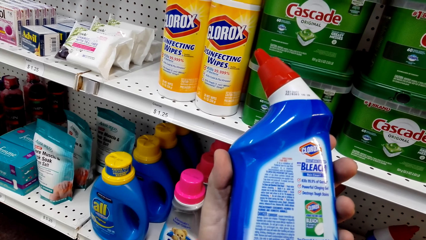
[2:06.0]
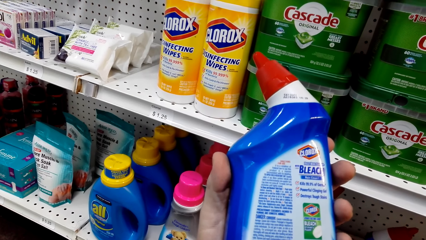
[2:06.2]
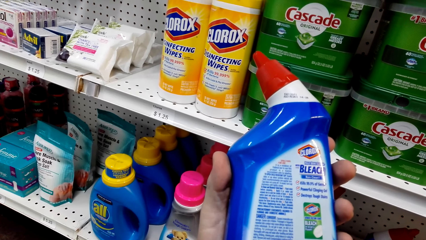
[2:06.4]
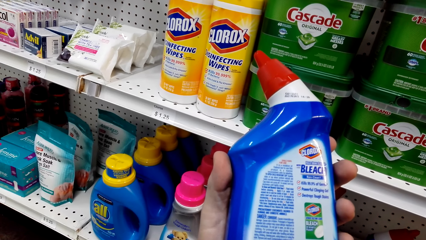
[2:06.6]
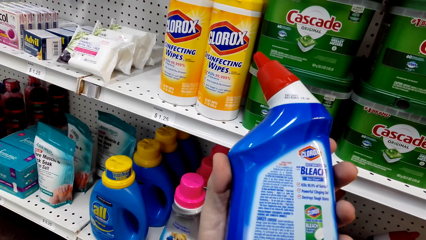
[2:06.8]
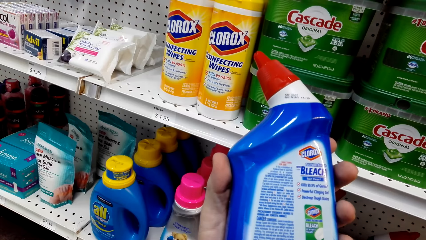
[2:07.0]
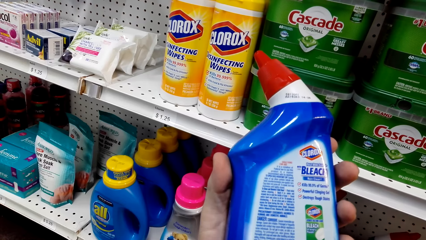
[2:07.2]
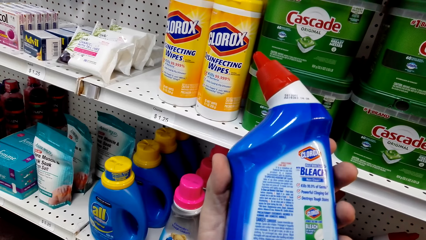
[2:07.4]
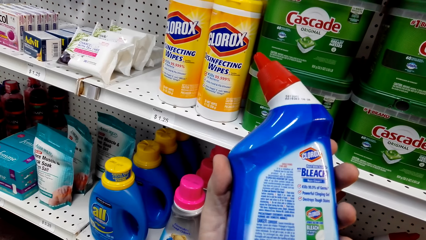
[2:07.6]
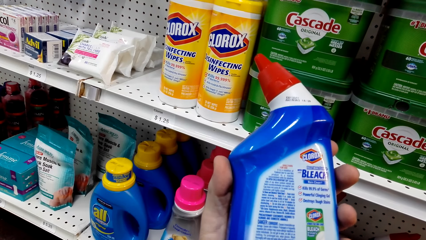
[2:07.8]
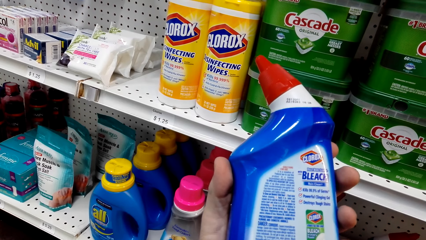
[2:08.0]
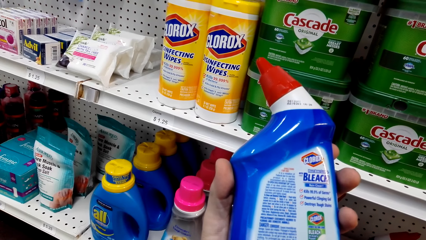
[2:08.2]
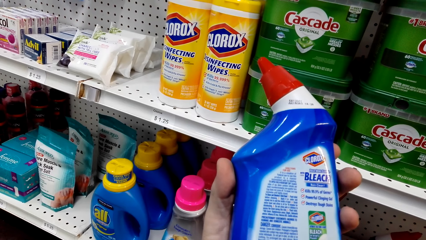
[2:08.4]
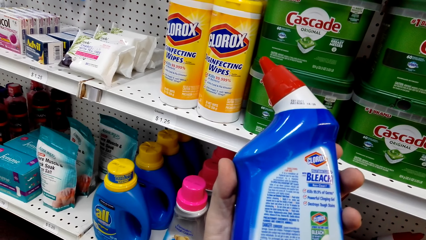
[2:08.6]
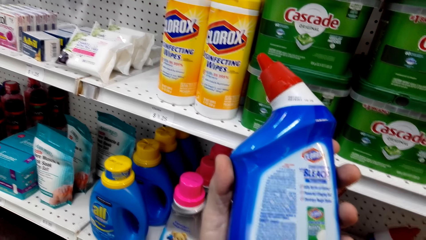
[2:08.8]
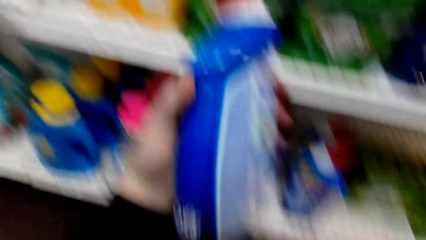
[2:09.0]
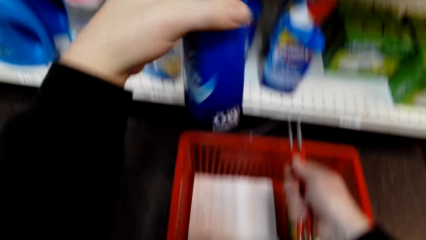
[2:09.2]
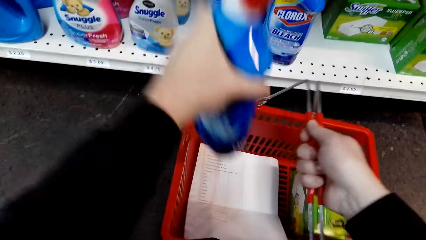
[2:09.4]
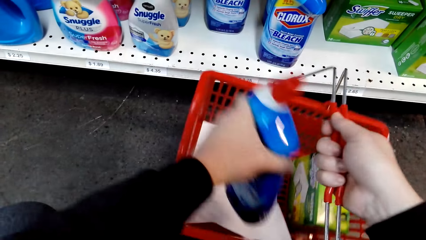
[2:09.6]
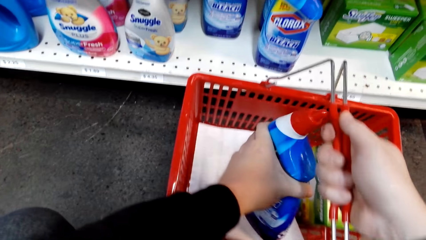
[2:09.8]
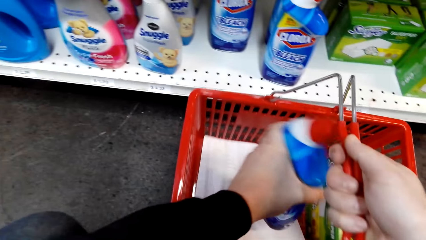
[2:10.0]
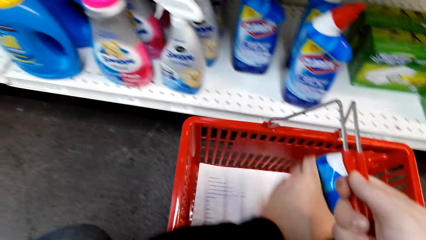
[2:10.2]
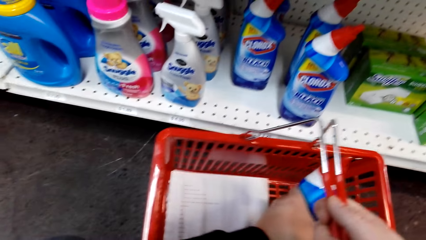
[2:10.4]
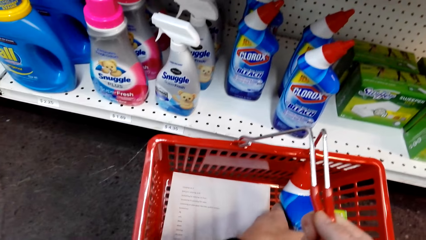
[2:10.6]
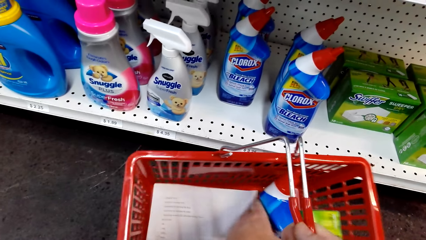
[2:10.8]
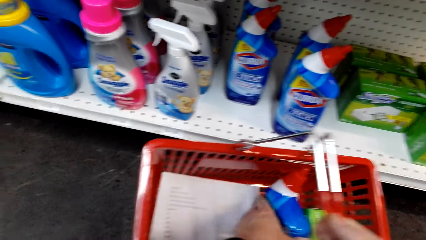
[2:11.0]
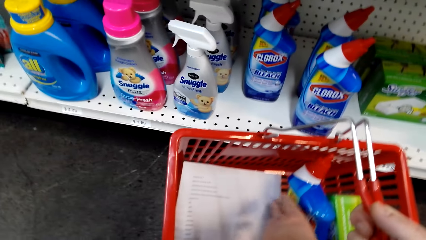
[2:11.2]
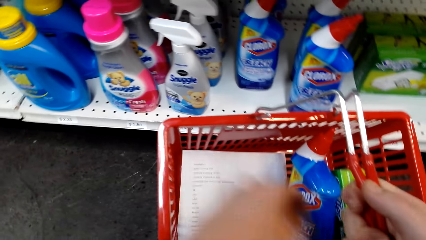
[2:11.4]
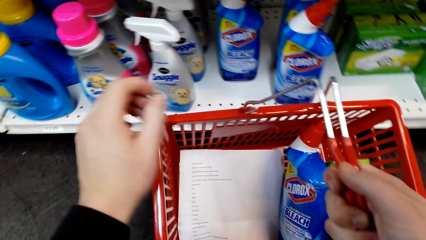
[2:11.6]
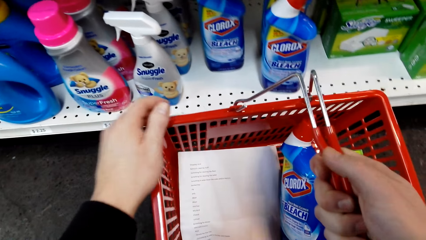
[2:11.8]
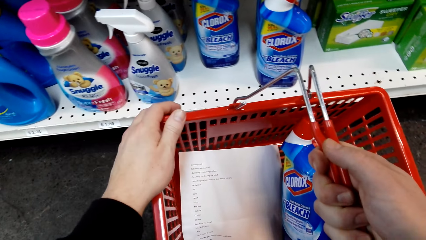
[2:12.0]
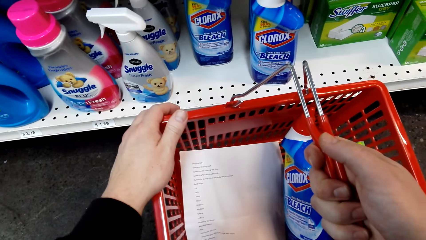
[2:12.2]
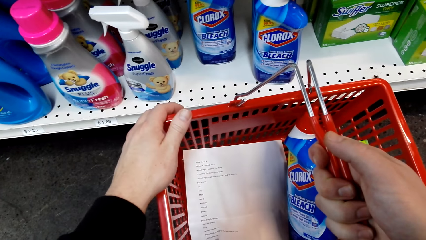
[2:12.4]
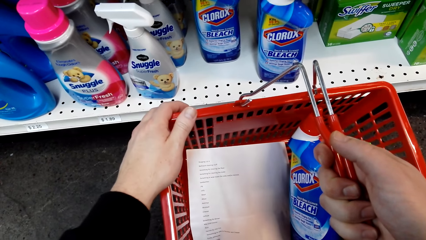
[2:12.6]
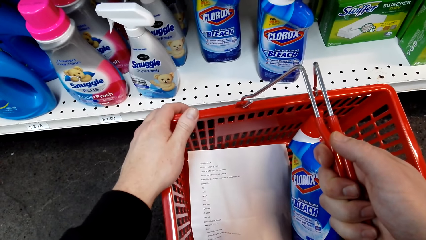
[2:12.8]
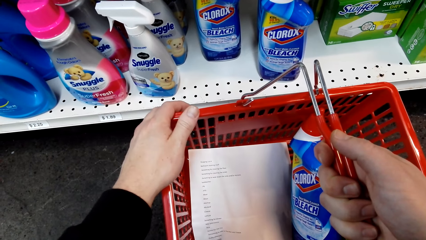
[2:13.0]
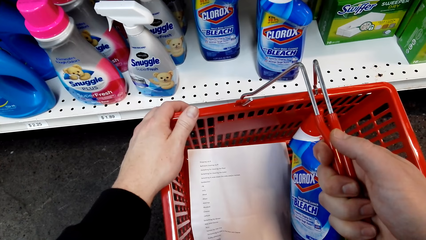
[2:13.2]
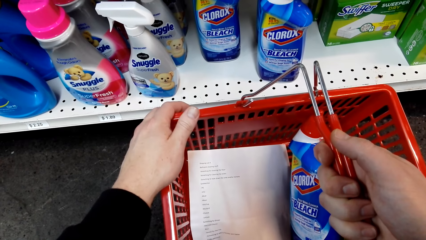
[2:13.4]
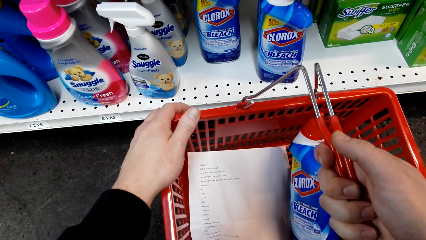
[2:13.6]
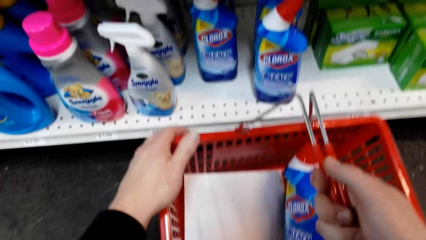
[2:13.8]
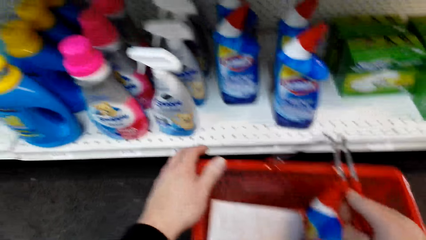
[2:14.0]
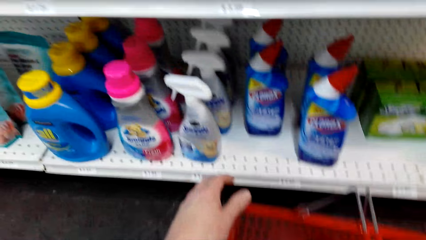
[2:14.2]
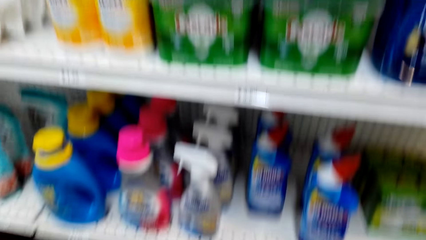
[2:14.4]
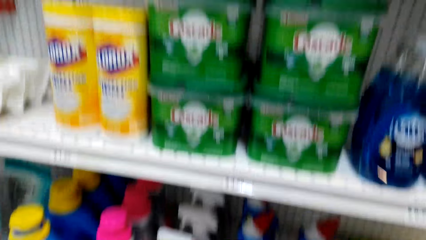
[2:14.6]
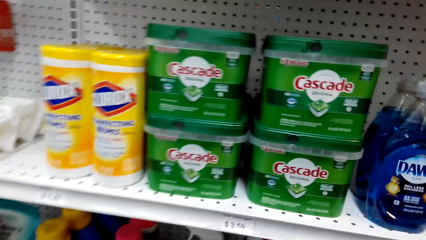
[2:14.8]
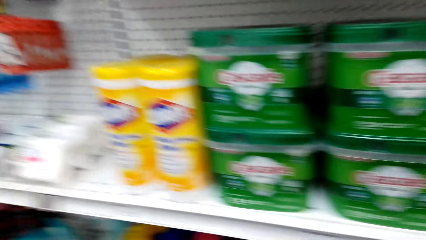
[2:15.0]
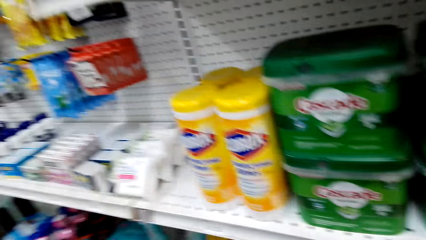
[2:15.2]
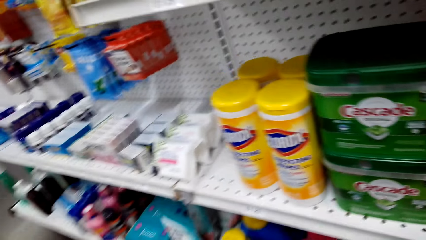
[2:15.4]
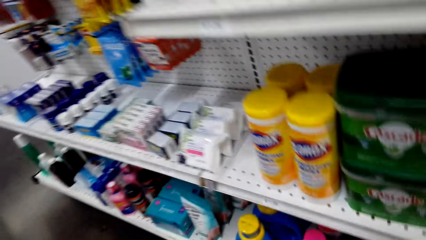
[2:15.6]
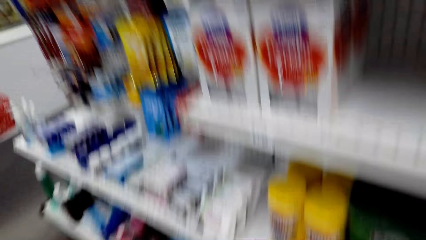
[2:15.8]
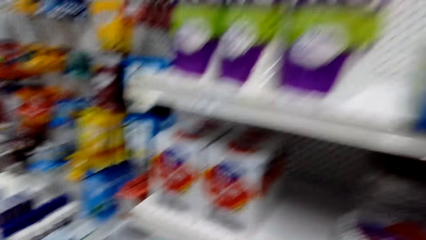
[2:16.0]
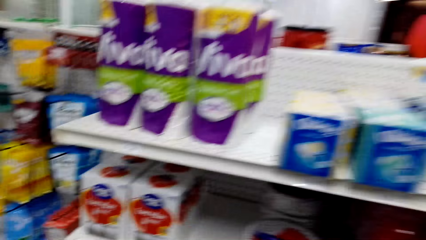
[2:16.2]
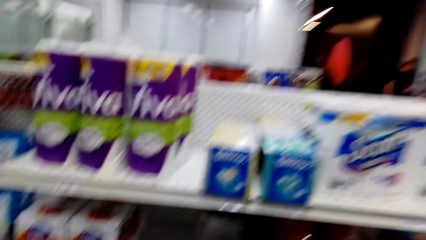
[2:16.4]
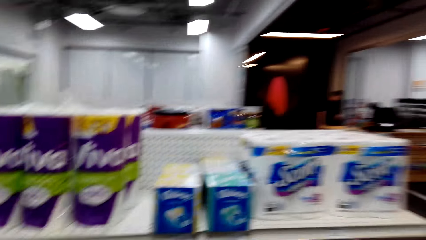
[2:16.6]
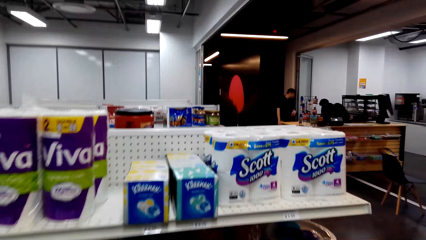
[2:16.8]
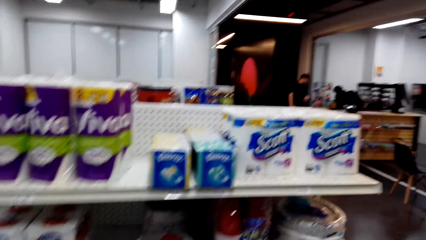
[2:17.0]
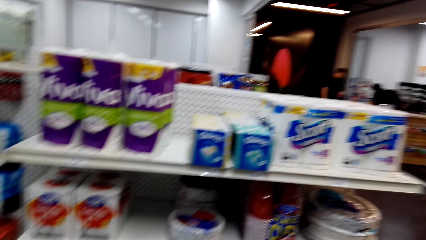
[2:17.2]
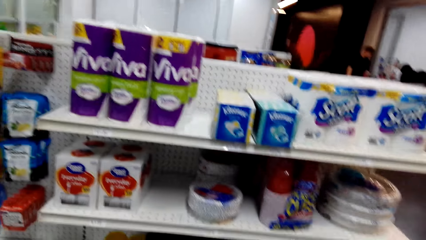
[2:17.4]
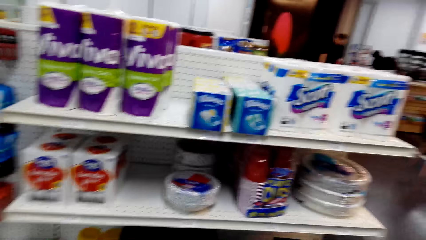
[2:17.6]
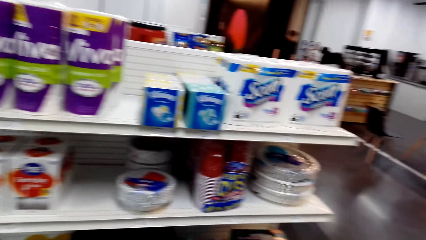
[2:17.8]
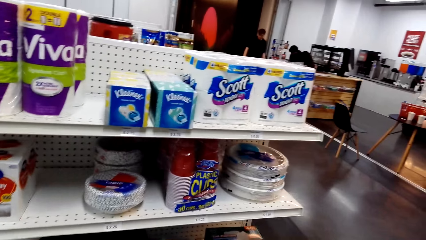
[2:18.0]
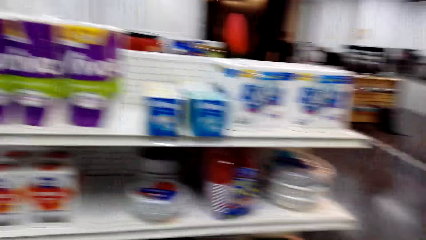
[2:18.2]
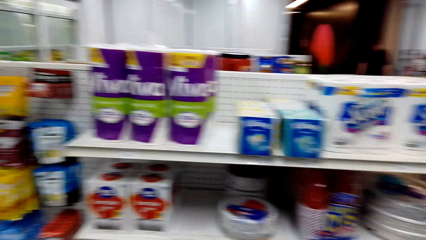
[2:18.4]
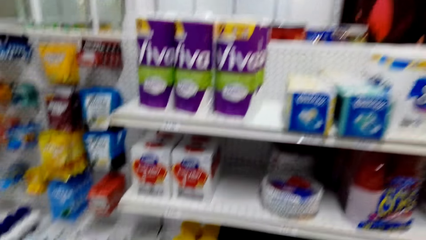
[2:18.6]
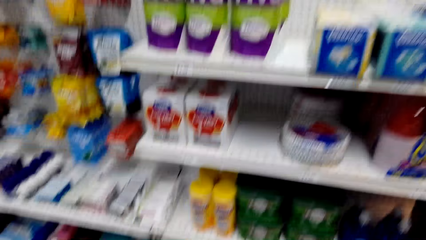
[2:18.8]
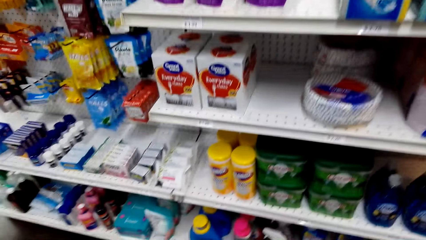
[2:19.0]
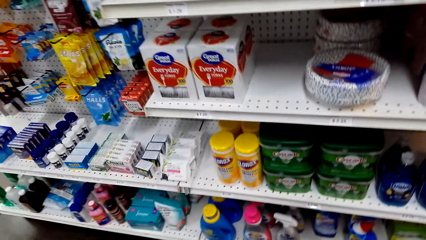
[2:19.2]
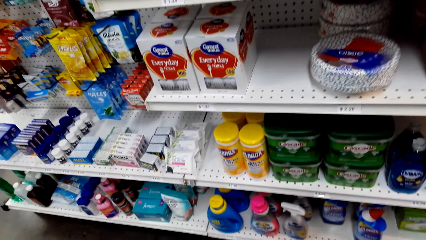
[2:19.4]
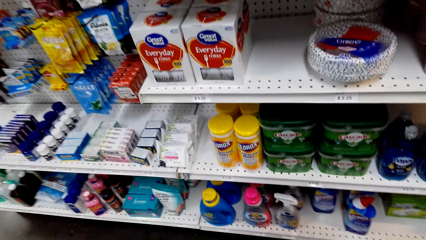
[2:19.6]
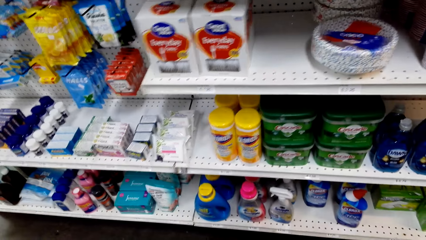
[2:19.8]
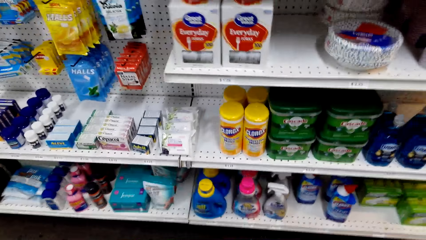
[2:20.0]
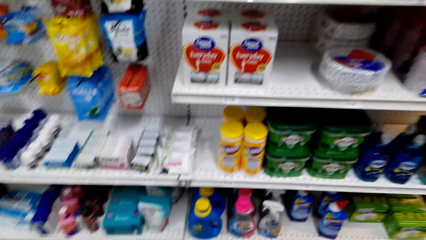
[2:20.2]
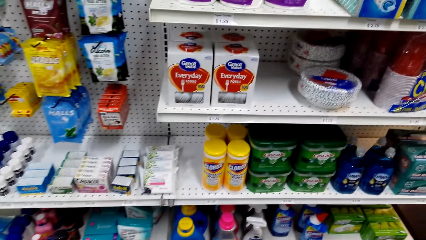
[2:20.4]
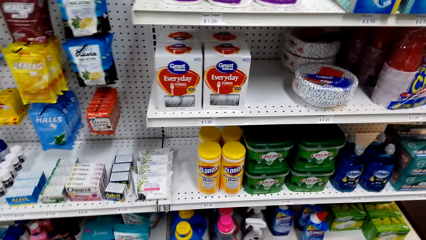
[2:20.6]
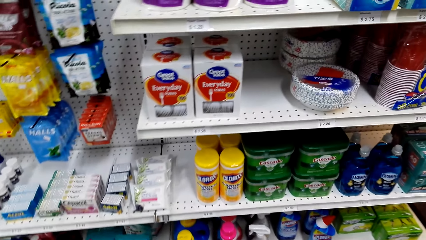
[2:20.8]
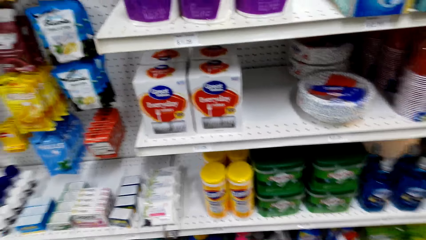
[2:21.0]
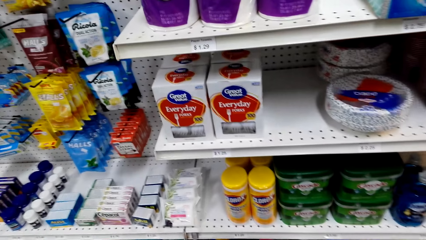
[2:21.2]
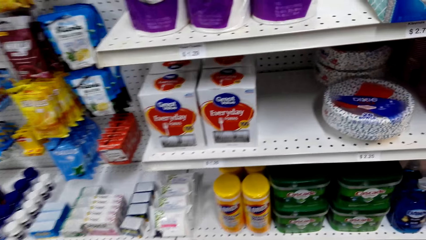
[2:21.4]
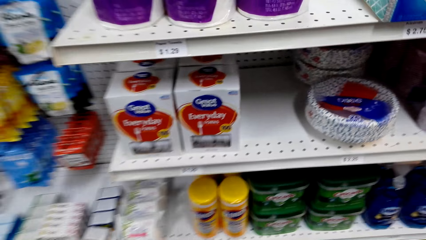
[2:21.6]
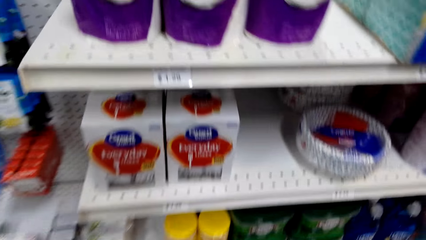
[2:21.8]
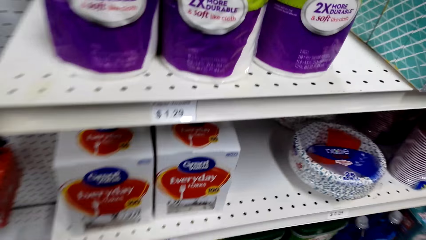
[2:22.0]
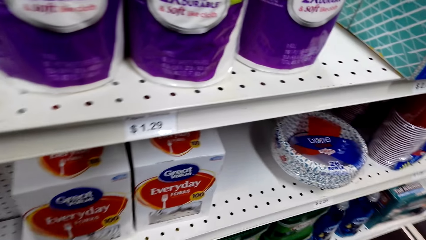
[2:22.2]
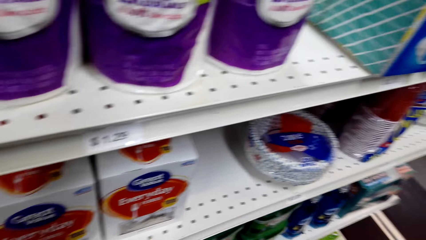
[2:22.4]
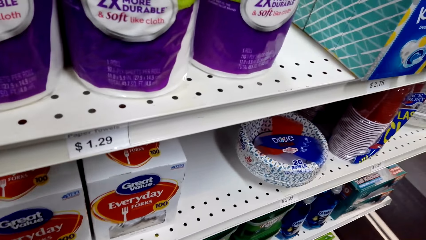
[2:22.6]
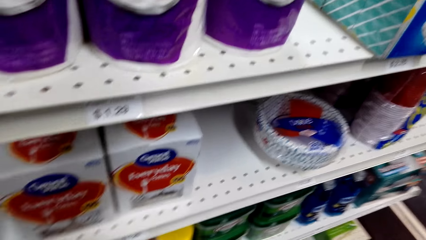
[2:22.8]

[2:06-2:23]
The camera wearer drops the bottle of bleaching agent, Clorox bleach, in the shopping basket.
